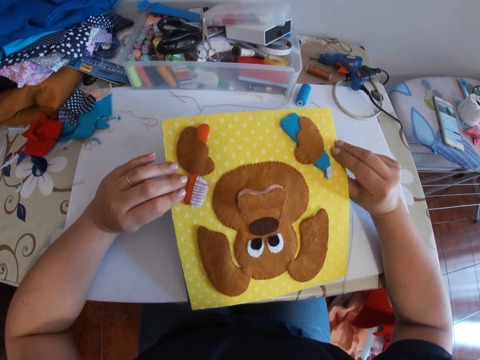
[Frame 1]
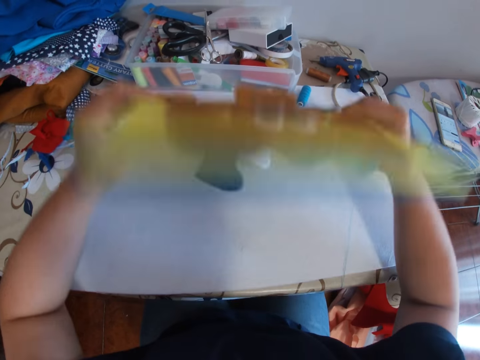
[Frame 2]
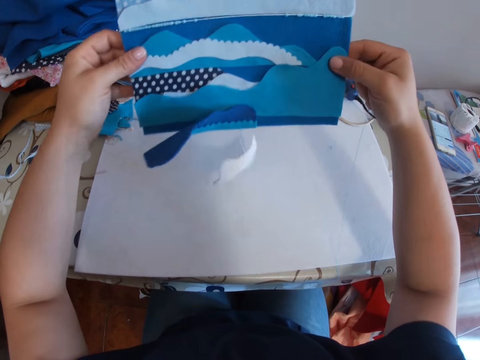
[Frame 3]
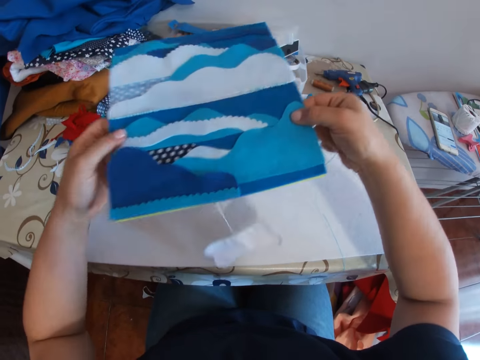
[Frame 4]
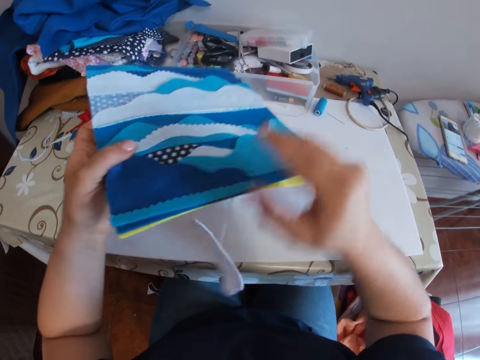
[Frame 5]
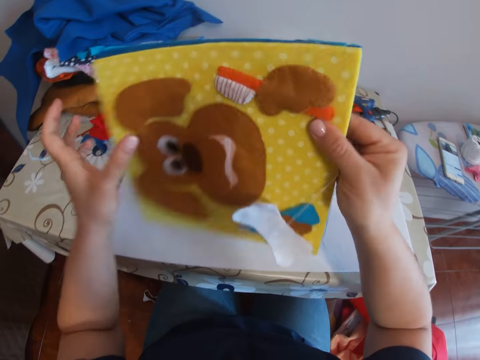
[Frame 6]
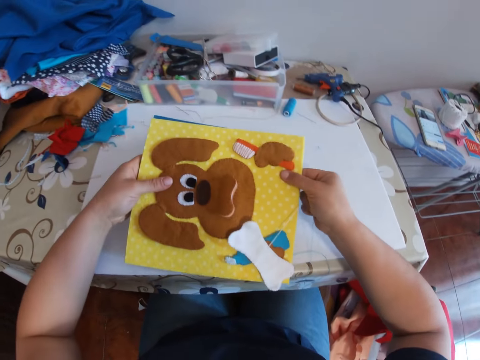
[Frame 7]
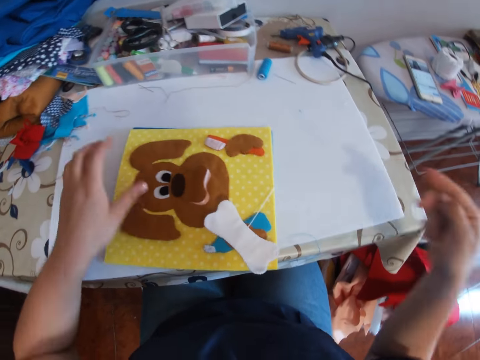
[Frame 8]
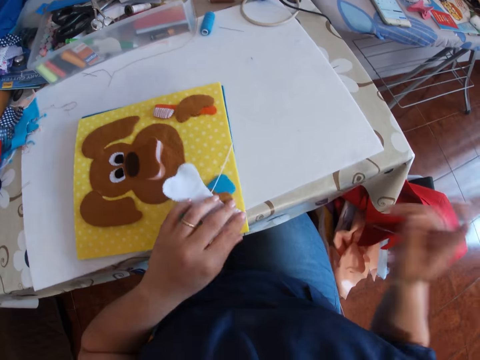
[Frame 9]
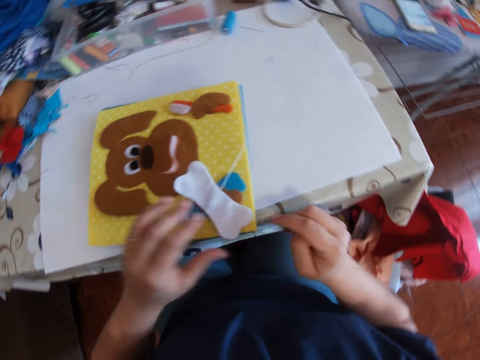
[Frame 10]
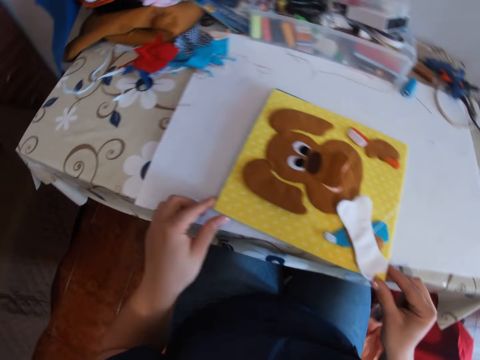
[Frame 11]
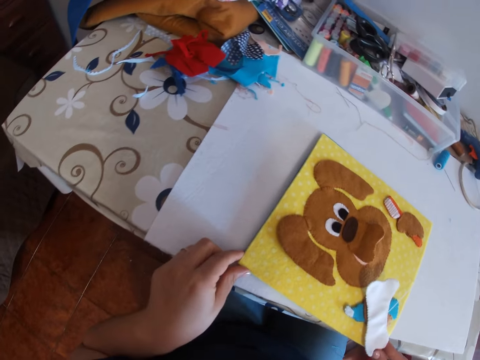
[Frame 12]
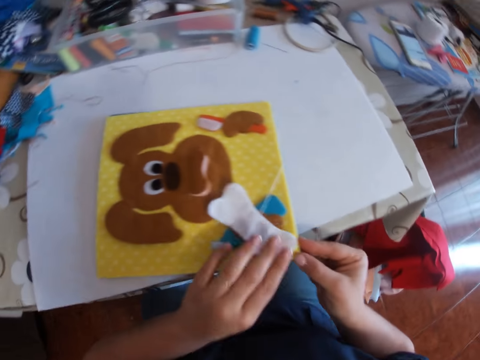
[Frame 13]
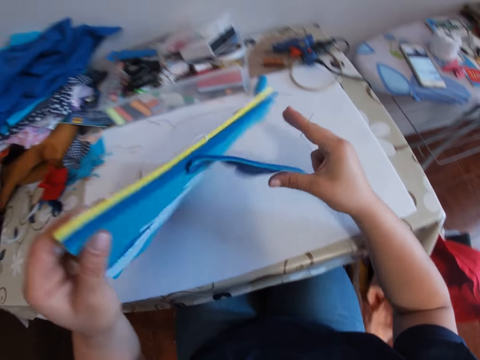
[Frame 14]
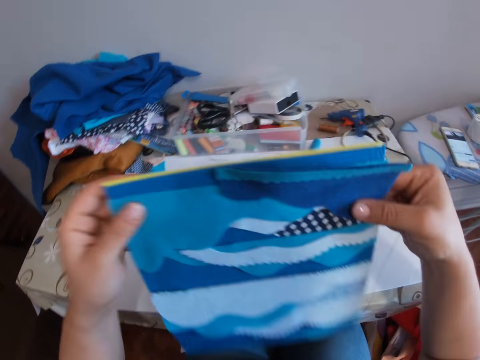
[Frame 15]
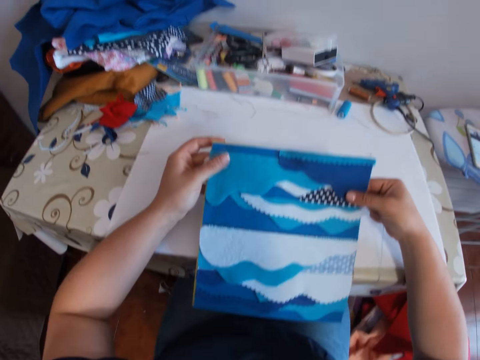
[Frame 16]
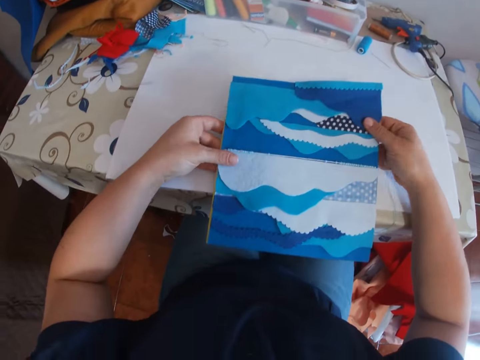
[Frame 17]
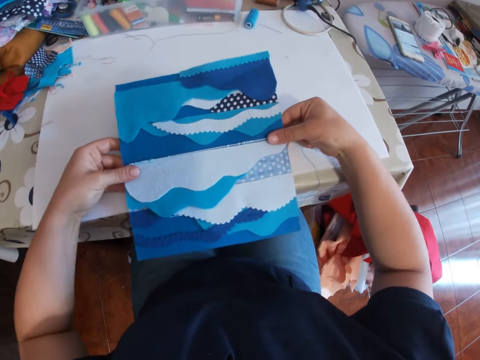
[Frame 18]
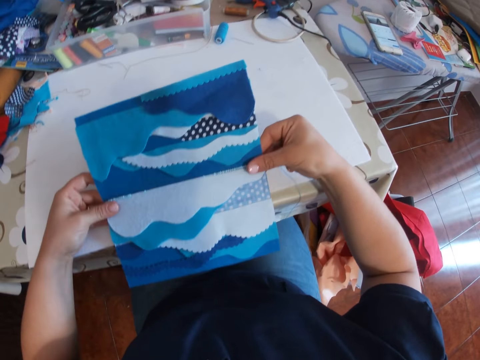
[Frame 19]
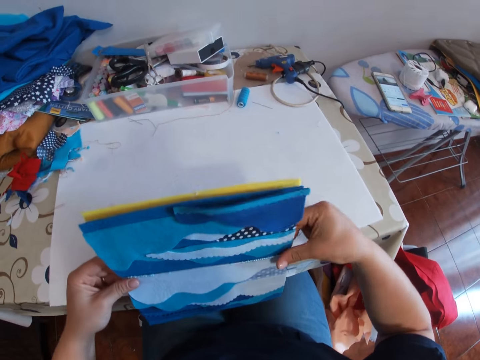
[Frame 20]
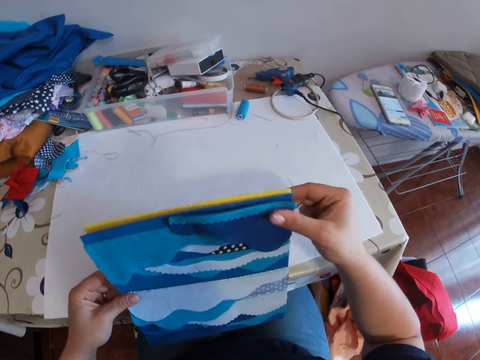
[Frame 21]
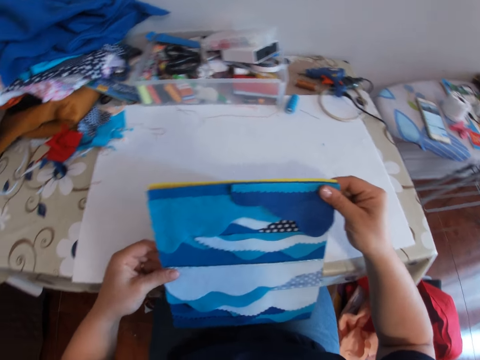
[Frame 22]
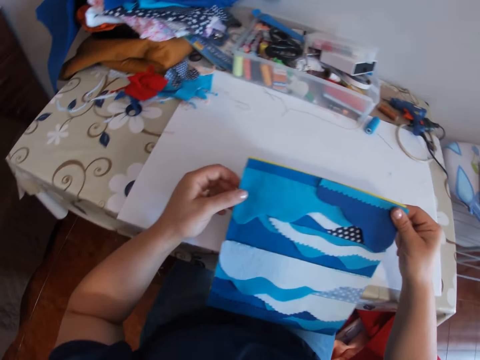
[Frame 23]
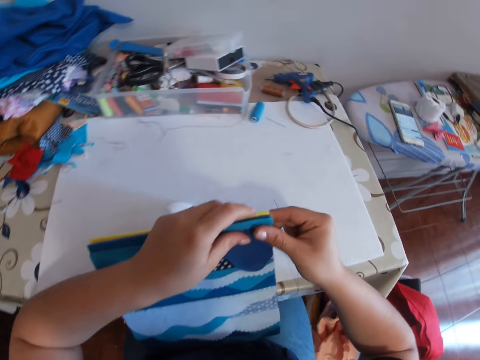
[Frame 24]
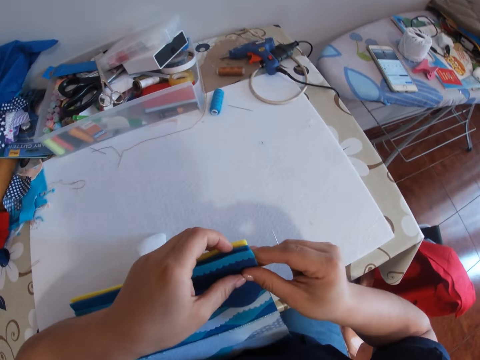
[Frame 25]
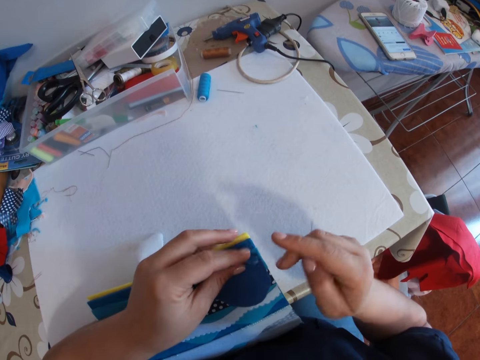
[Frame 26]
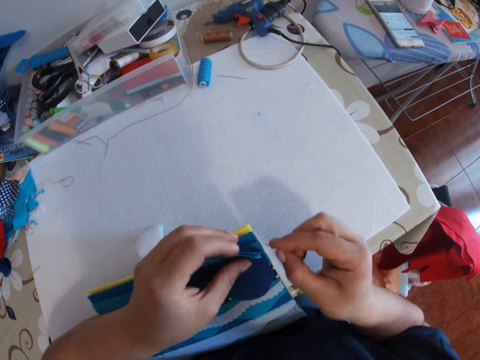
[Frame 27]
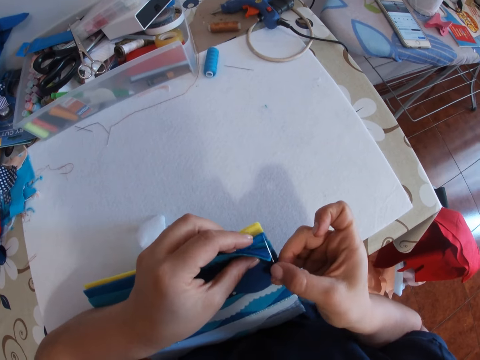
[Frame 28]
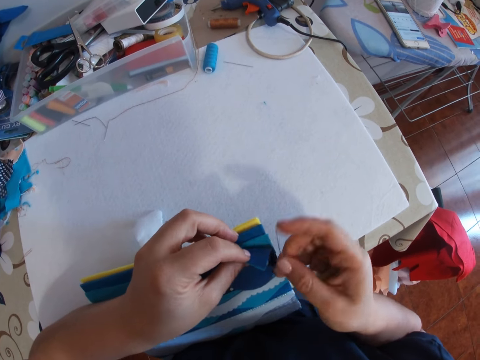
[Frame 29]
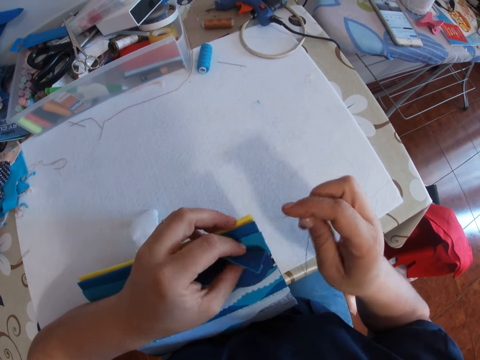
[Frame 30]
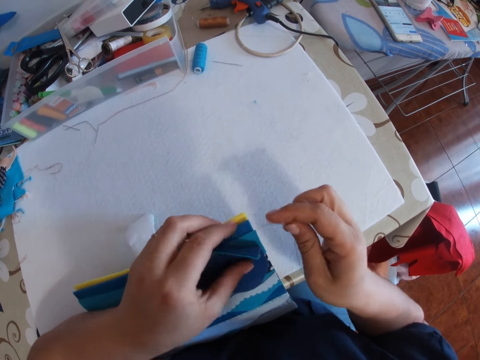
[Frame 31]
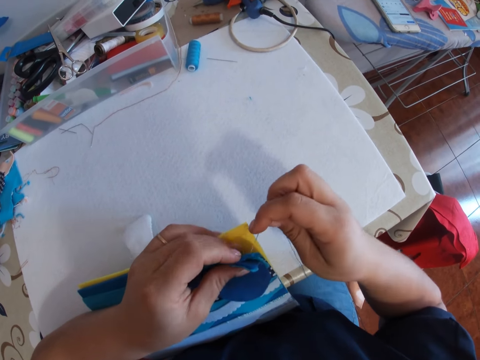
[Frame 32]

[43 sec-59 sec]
The camera wearer flips the crafts to view the blue part. She turns the crafts. She keeps the crafts on the table with the yellow on top. She takes up the crafts. She rests the crafts on the table. She holds the fabrics. She aligns the edges of the crafts properly. She sews the fabrics using a sewing needle with a thread.

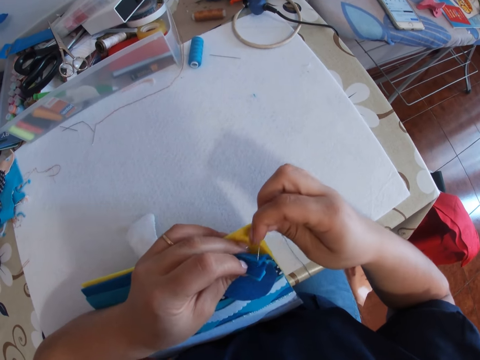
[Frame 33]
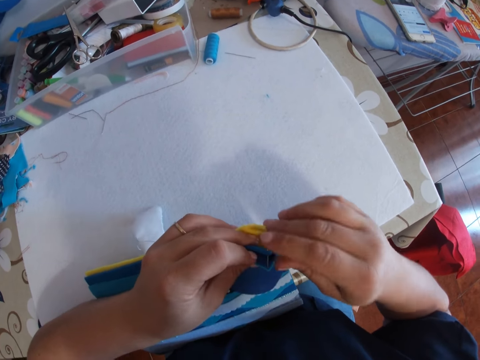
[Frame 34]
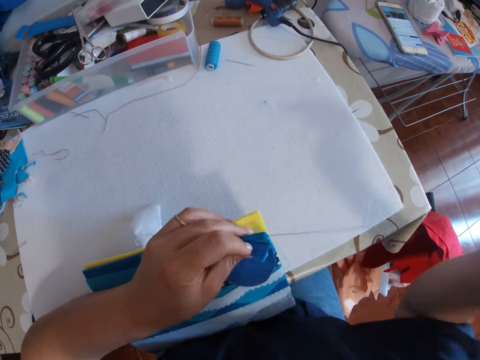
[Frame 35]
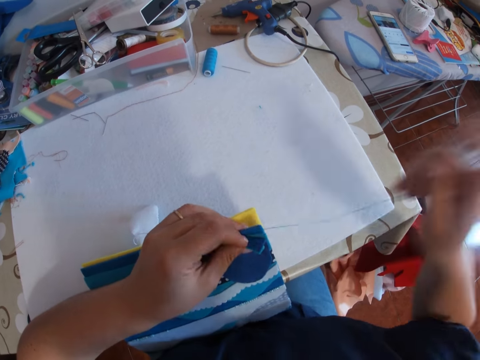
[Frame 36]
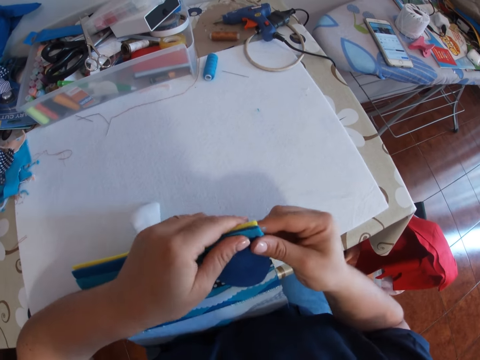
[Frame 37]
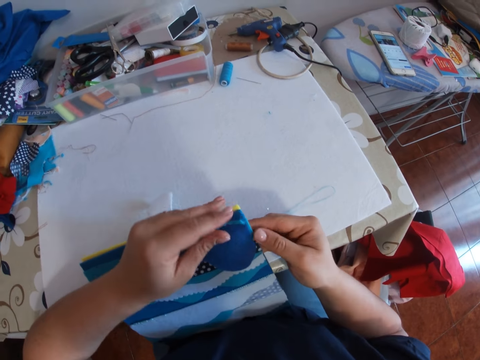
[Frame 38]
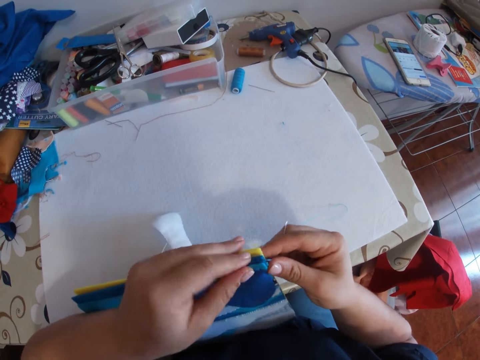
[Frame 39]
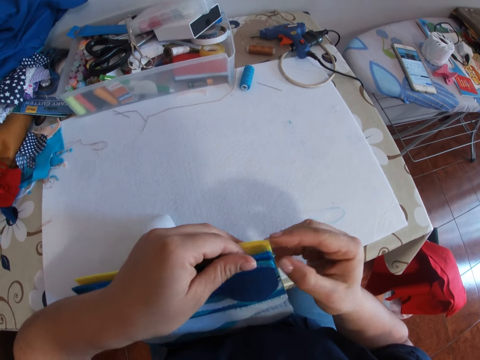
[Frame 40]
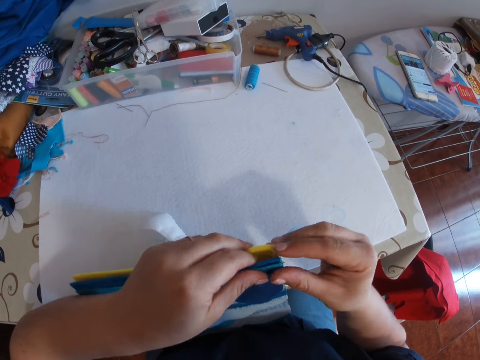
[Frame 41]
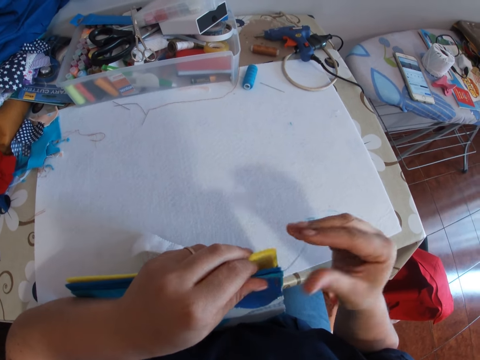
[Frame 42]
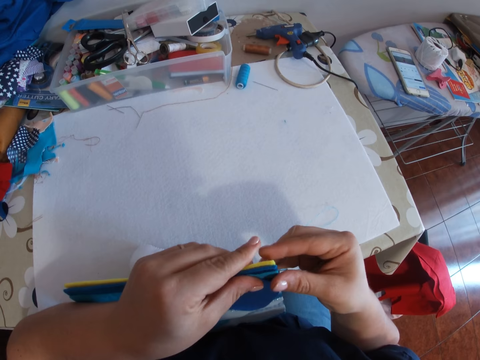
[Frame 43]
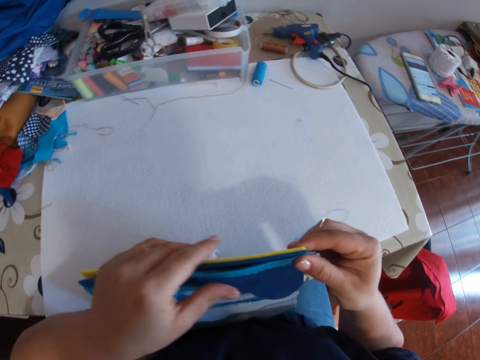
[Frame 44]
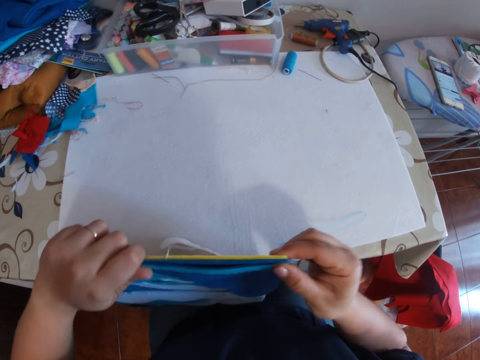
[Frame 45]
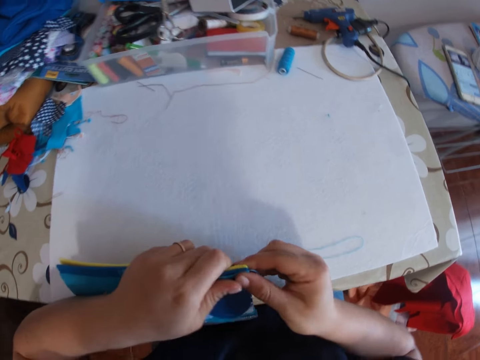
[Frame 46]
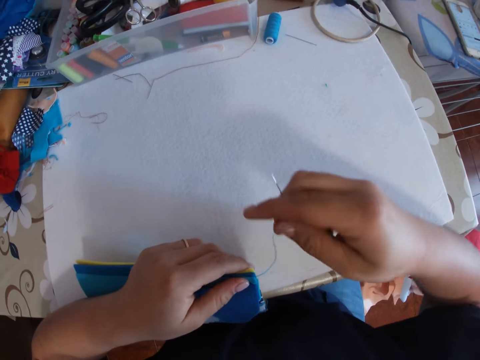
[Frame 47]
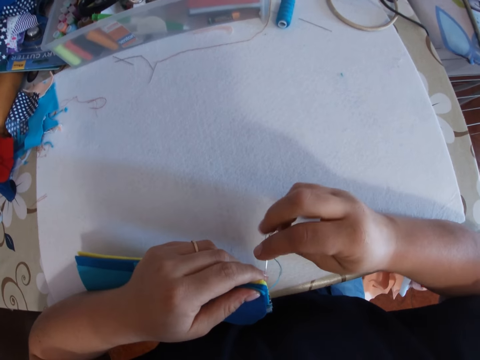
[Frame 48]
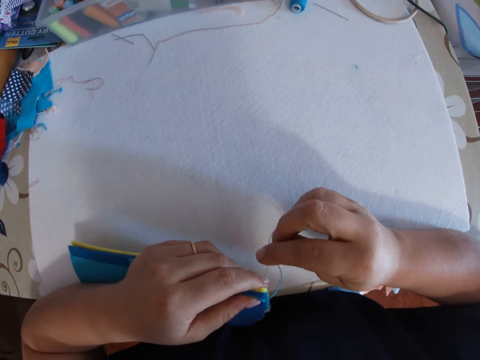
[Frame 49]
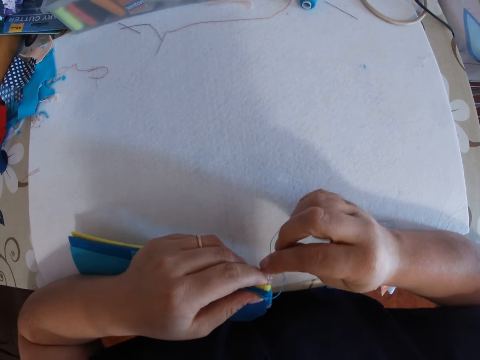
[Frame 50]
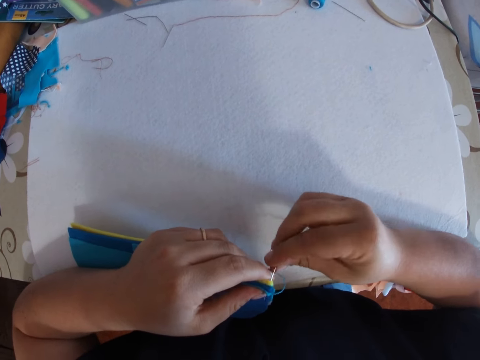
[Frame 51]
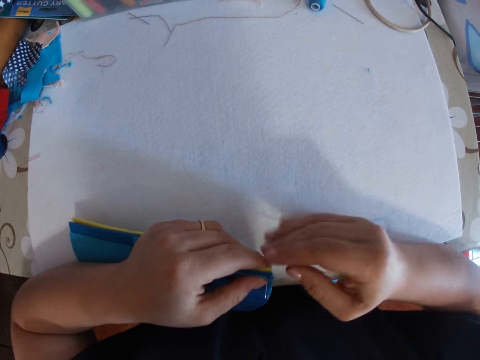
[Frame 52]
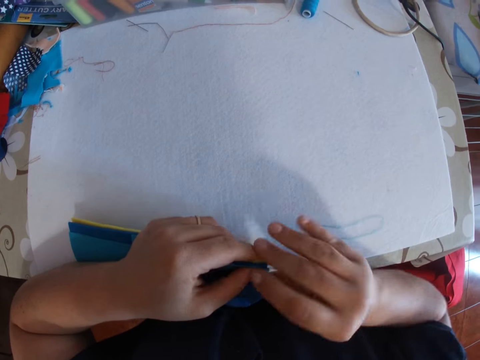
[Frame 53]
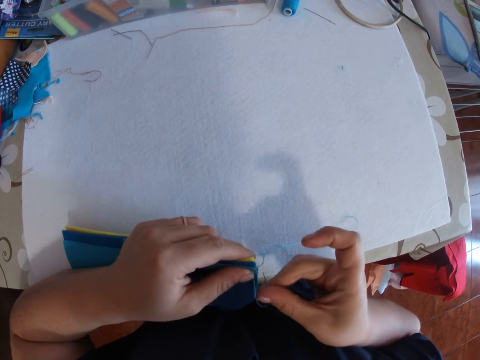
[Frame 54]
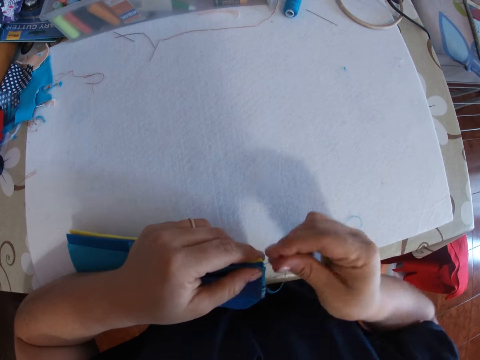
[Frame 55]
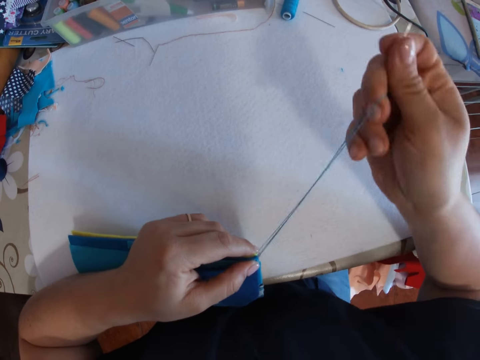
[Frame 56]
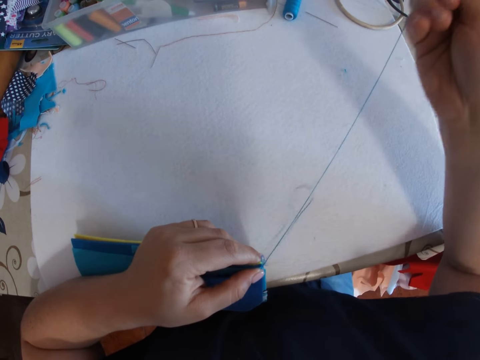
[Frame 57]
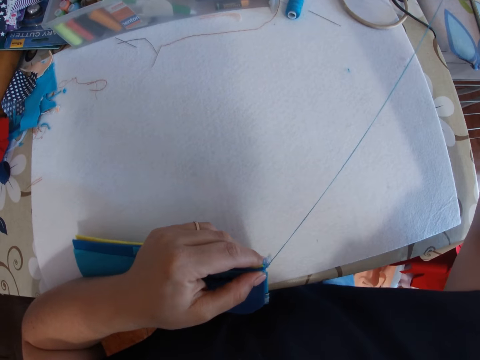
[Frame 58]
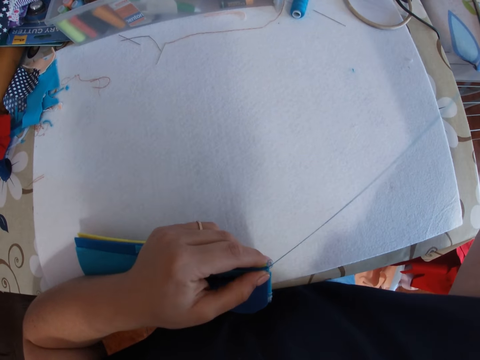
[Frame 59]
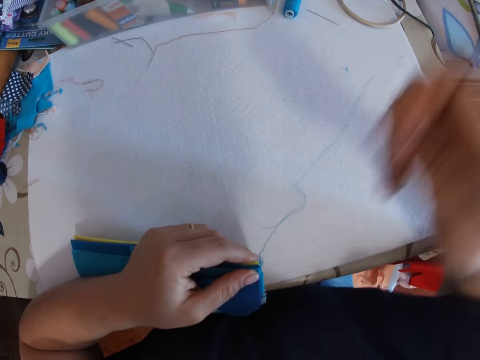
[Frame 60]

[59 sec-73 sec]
The camera wearer drives a needle through the crafts. She aligns the edges of the crafts. She sews the crafts together with a hand needle and thread.
